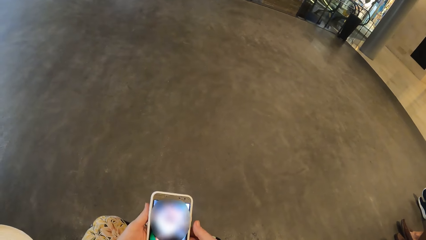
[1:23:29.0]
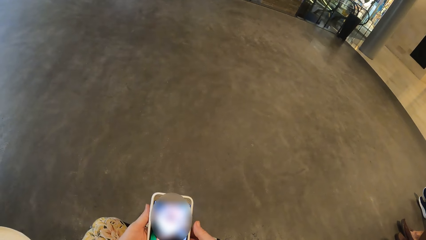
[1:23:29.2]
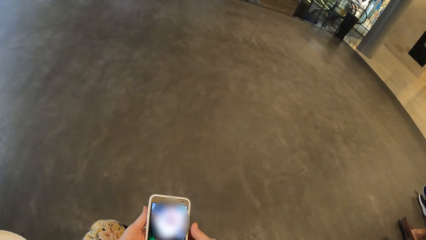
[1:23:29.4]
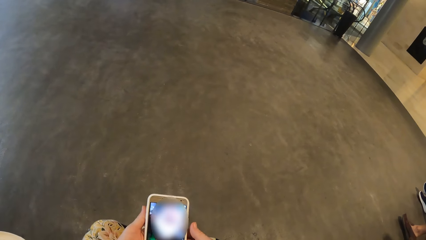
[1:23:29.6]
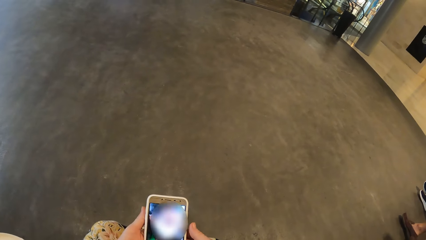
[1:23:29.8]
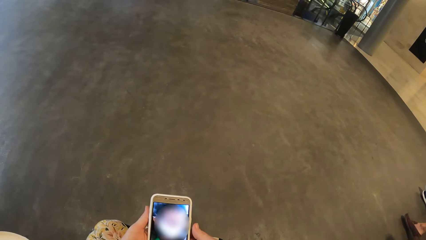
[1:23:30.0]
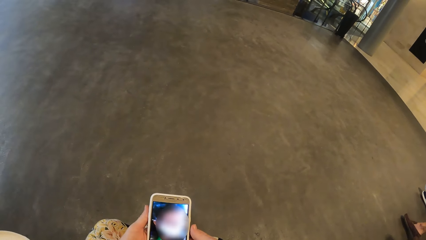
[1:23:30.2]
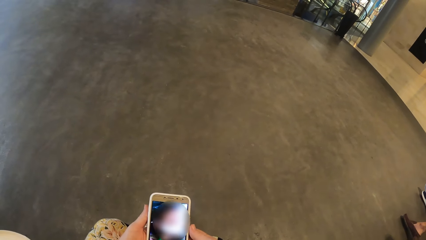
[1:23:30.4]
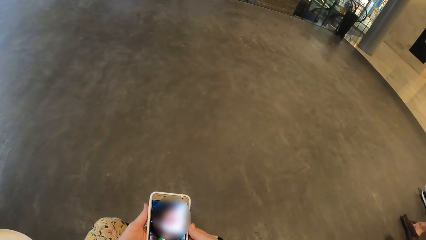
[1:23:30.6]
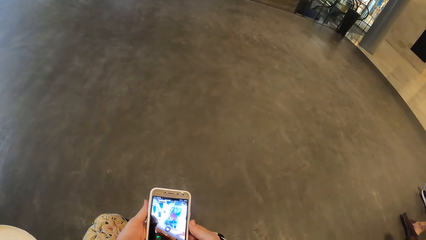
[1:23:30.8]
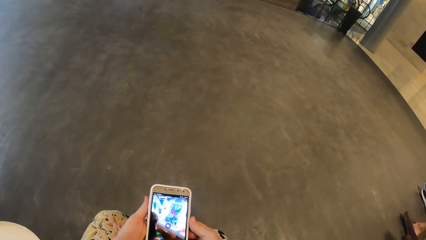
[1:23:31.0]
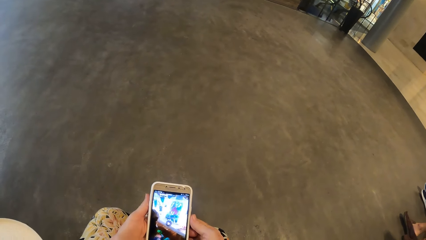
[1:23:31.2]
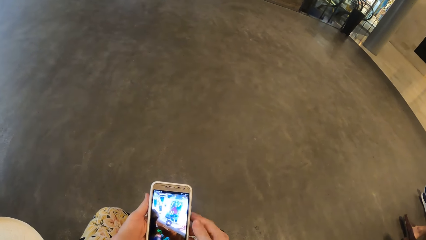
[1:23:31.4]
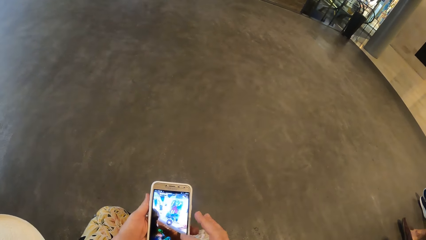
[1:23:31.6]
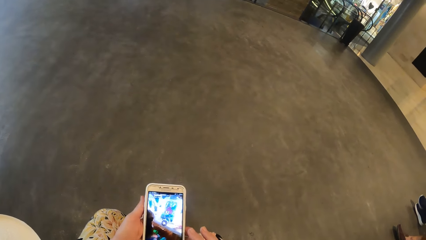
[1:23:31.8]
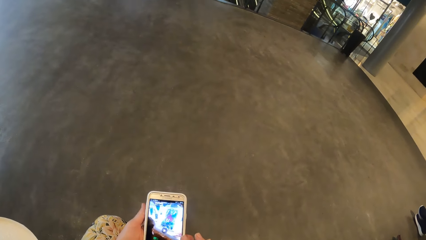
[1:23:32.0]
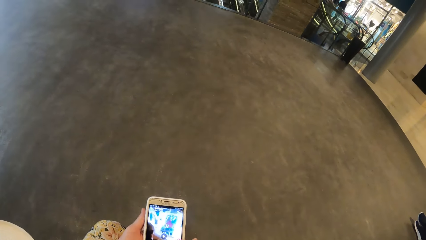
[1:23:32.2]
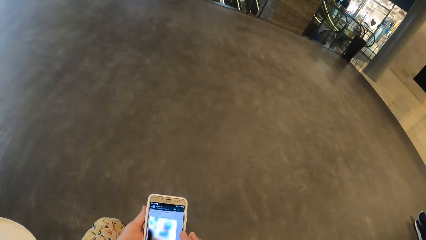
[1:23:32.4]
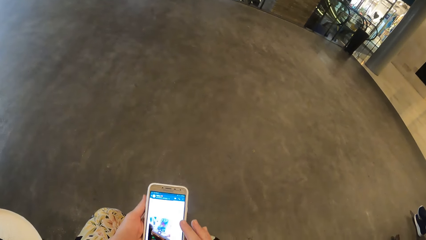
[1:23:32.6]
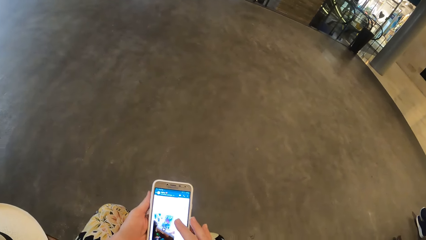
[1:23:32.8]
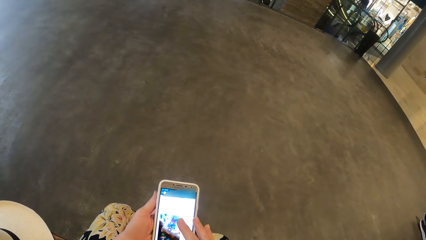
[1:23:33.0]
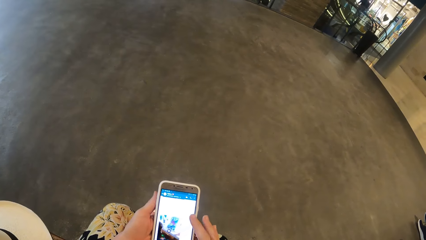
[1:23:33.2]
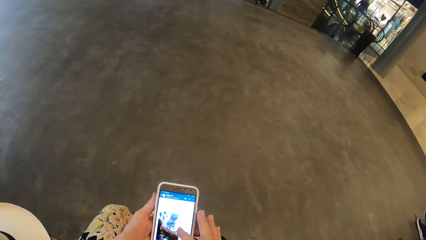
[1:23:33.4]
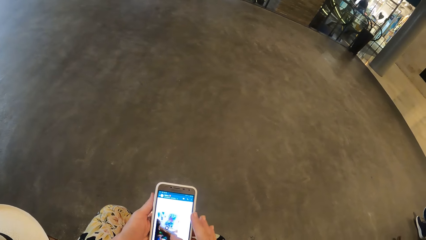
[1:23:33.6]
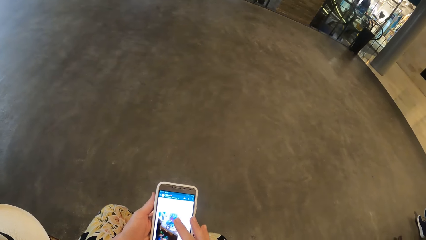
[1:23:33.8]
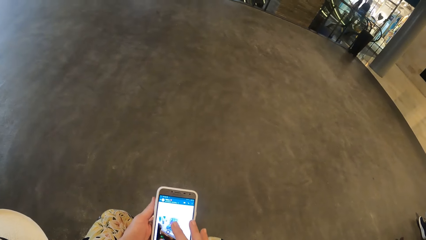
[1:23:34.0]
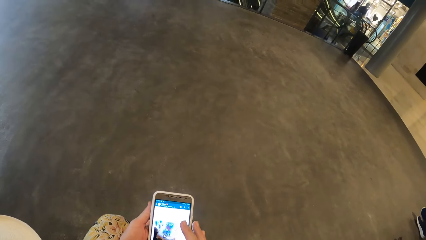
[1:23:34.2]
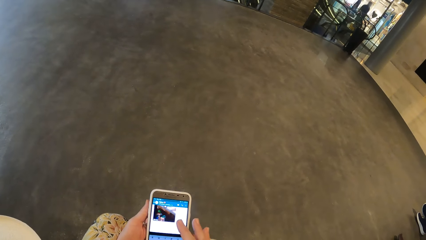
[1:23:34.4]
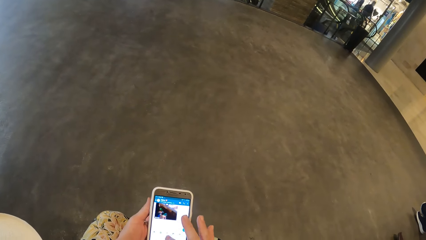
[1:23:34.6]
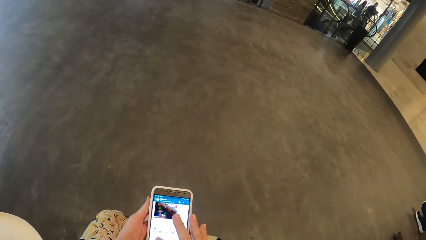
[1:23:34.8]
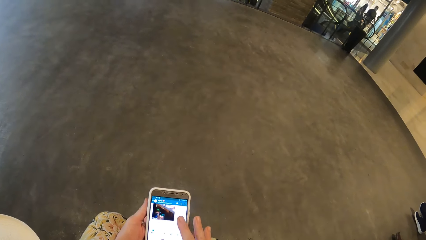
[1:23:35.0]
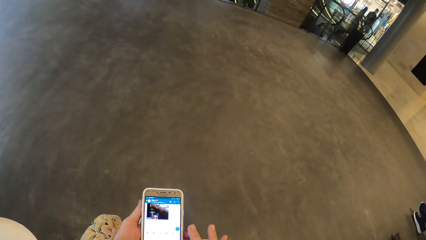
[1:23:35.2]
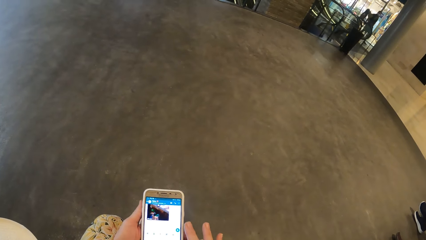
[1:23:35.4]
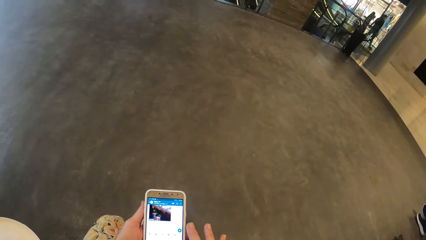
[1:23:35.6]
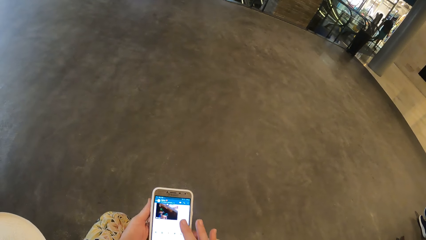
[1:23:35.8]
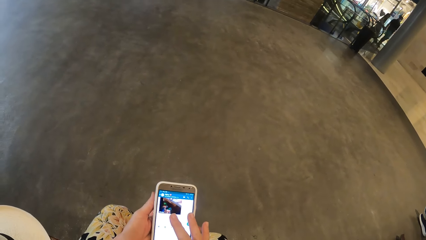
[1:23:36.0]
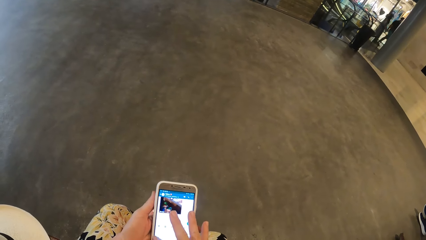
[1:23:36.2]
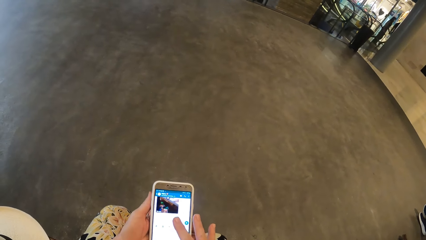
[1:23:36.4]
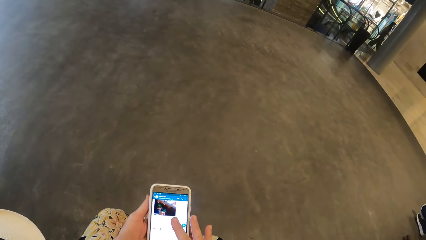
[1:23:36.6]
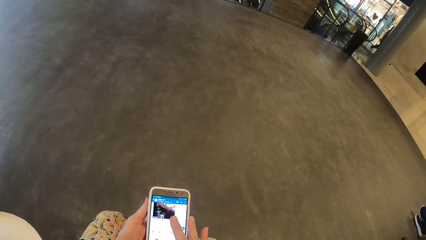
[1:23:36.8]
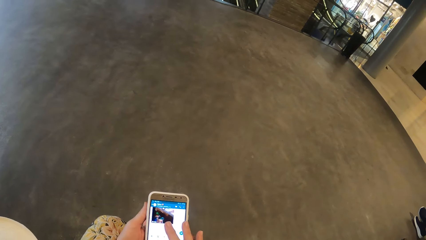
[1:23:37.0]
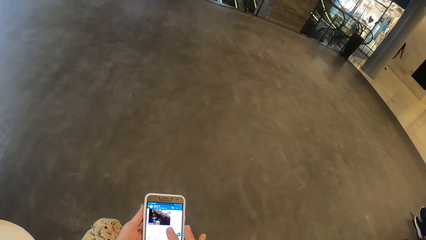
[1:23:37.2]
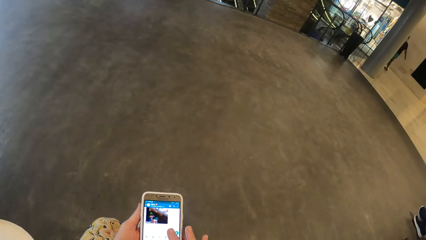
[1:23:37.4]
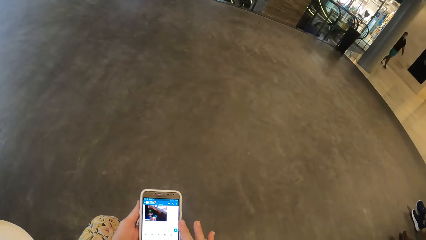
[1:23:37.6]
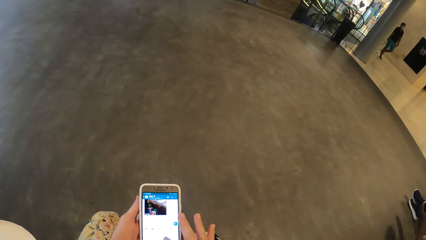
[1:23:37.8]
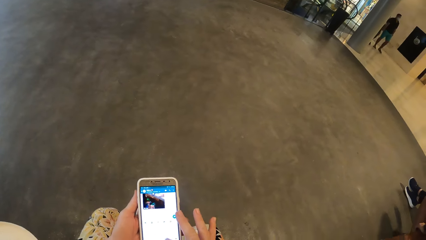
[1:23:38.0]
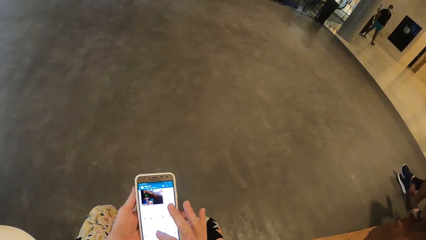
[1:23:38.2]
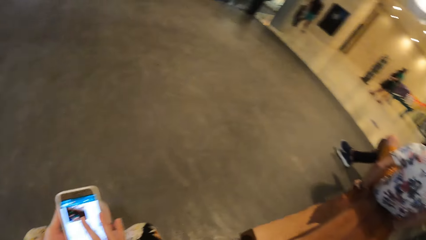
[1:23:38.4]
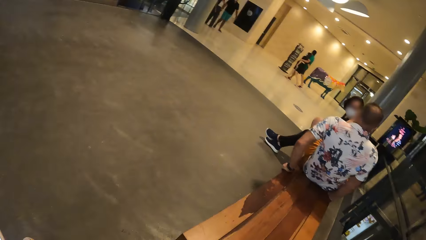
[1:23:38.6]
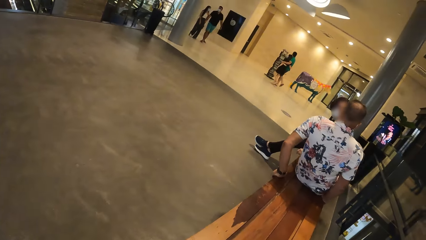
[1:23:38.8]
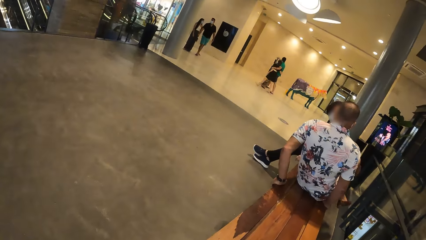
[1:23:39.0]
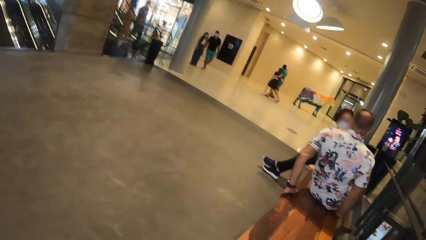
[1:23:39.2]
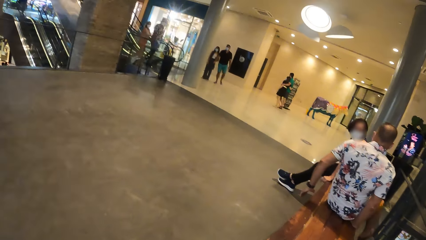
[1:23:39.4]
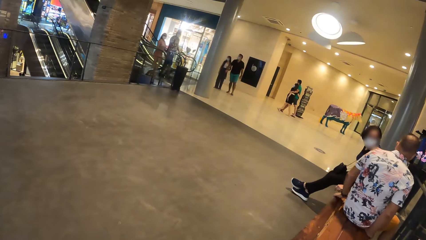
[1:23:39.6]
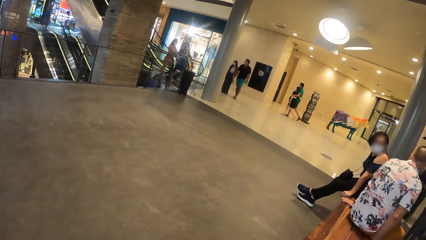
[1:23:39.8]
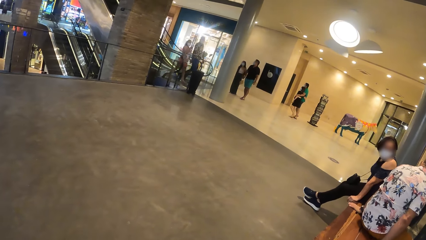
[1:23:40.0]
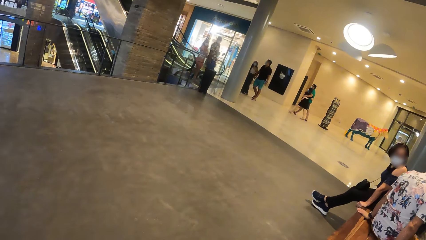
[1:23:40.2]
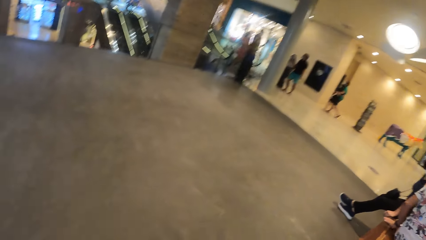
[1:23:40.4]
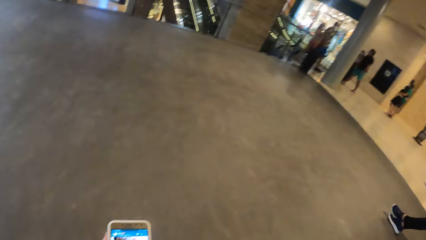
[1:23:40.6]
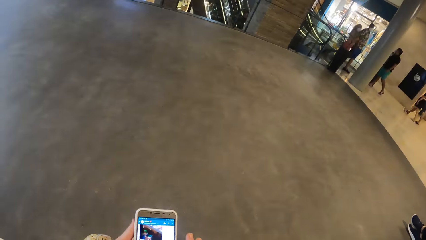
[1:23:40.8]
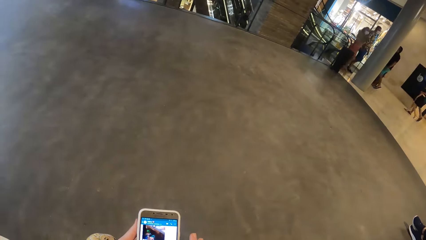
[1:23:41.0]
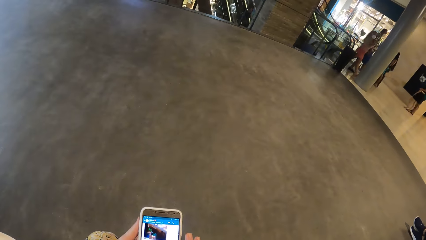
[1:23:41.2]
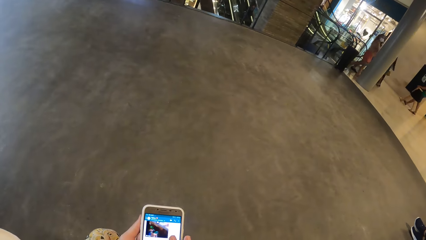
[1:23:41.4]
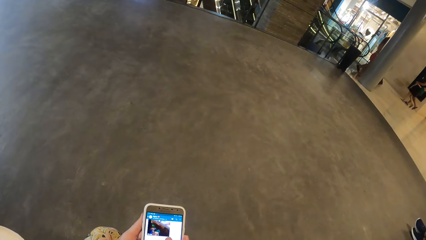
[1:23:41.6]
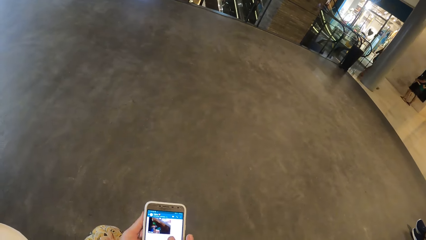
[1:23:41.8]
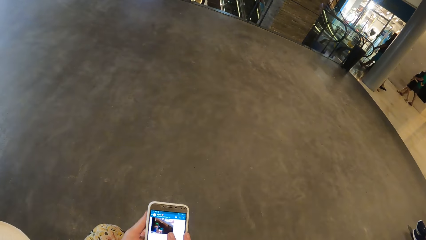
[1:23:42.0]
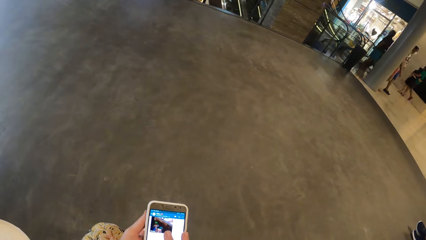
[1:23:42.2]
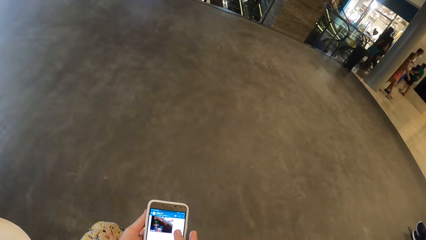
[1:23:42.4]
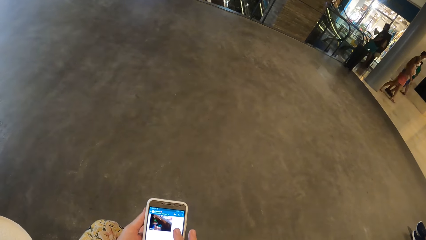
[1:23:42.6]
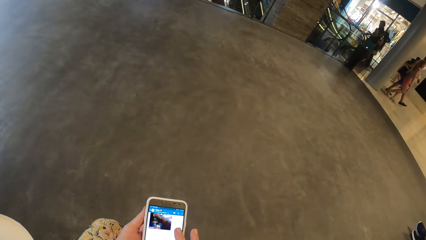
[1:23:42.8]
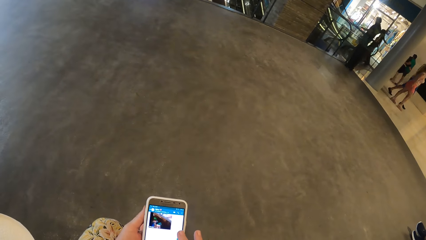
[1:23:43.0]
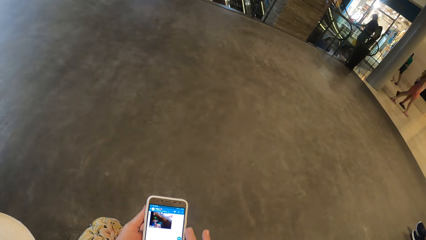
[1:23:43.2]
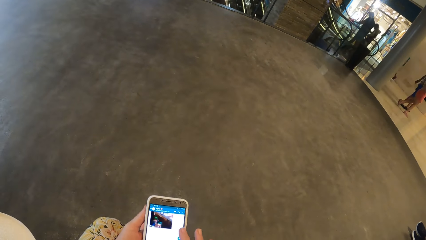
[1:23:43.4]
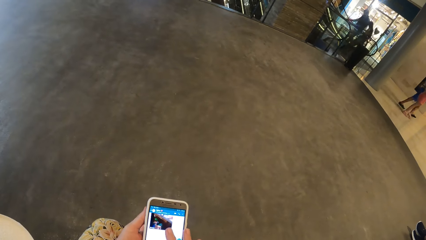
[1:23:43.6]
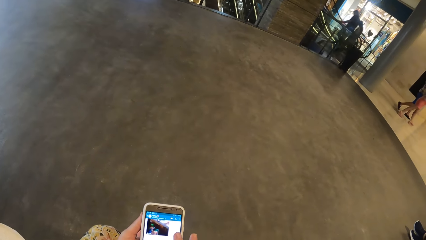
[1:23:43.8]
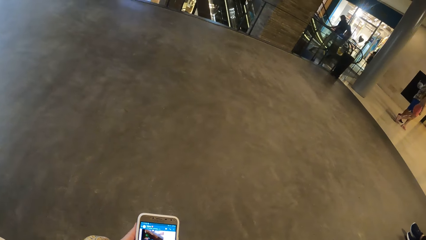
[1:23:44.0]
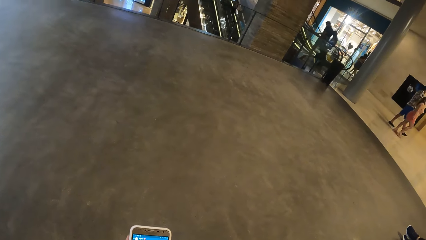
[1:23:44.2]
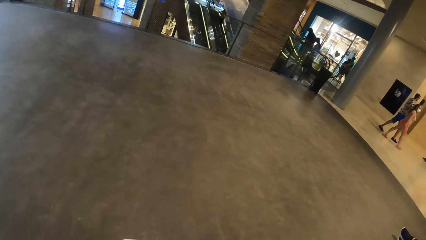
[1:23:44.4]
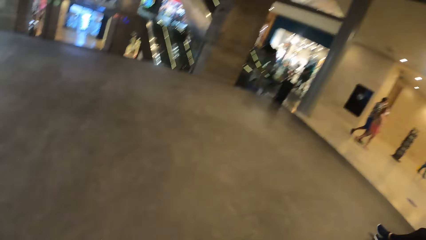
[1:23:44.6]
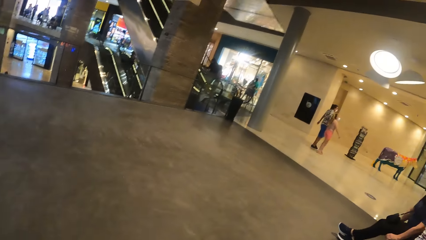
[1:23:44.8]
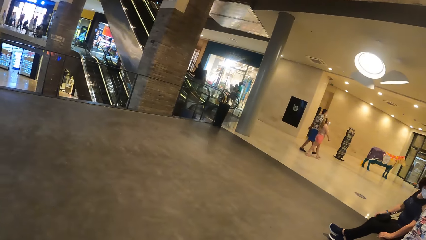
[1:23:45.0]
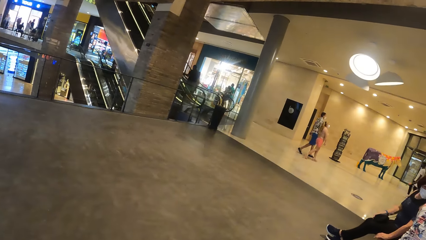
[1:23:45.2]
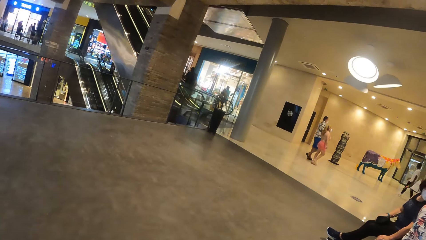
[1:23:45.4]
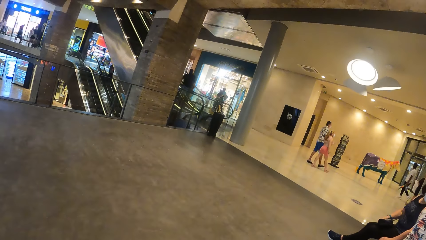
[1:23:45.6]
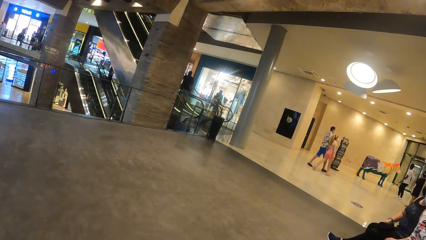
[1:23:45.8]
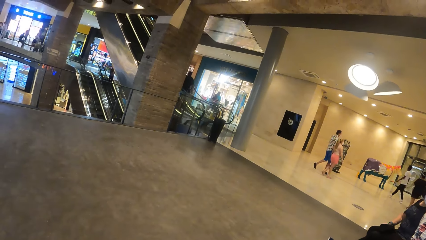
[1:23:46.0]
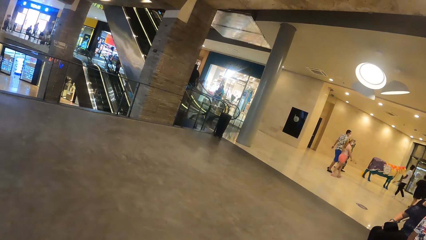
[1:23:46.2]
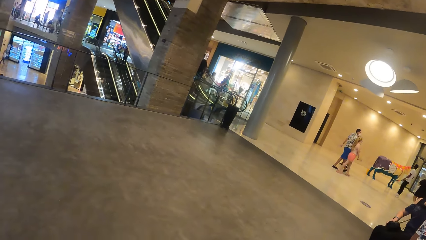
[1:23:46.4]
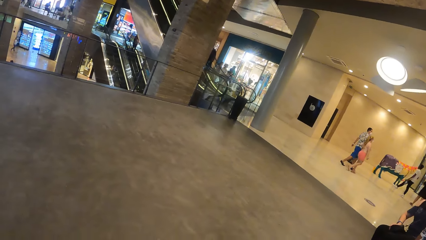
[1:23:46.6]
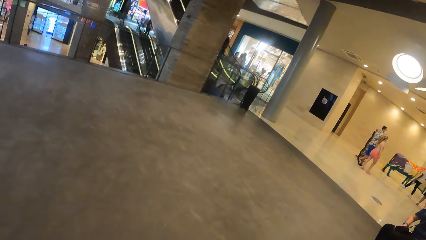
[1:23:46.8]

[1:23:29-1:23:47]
The camera wearer operates the phone in her left hand with her right hand. She looks around. A man moves his legs. The man sits on a bench properly. The camera wearer uses the phone. She looks around.
